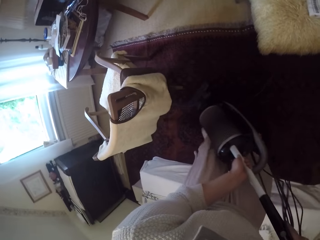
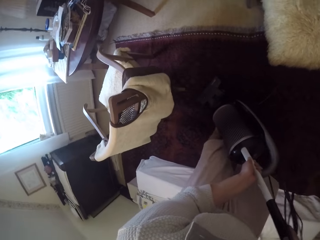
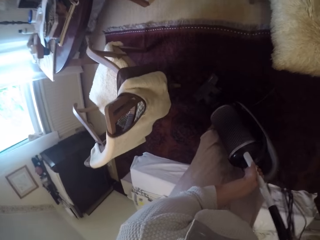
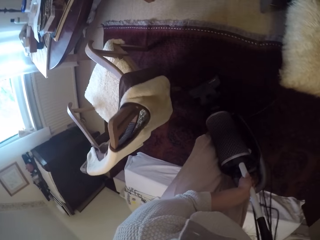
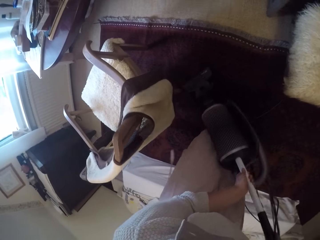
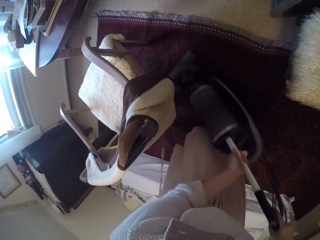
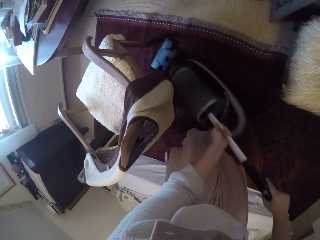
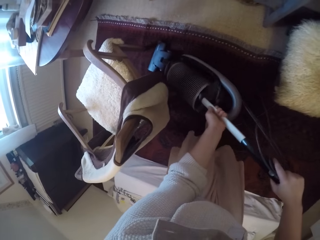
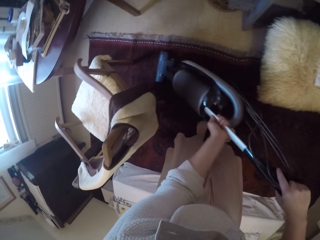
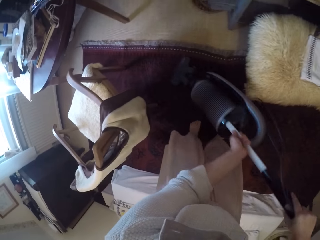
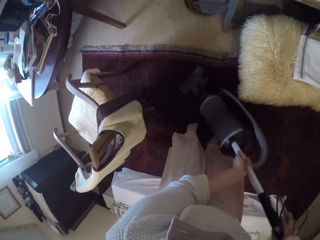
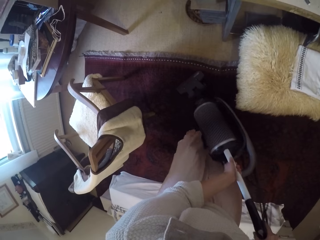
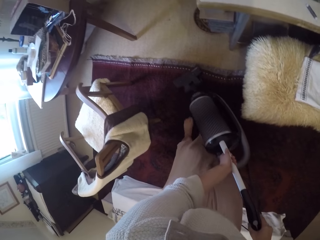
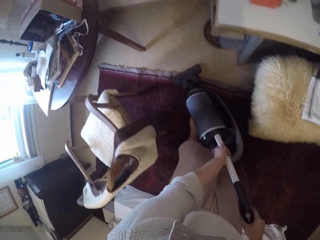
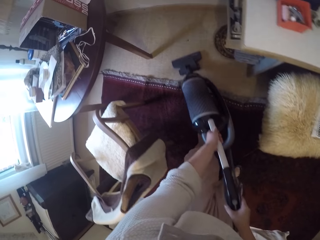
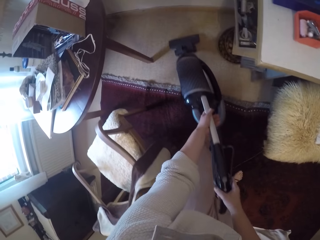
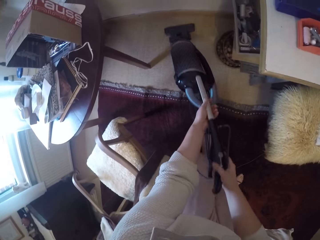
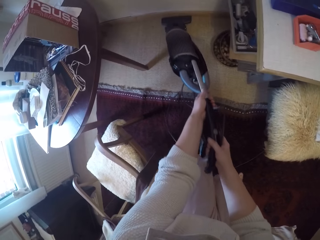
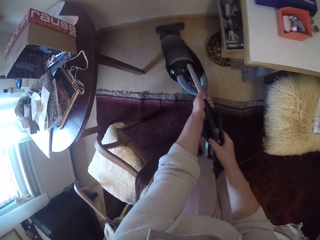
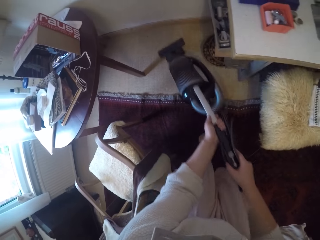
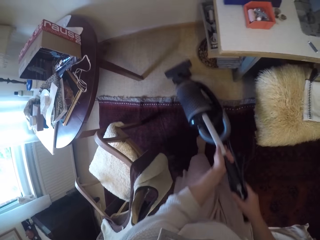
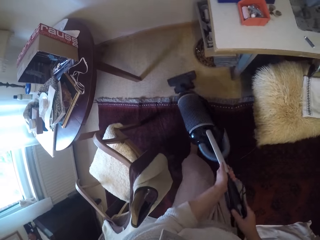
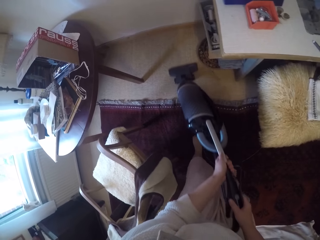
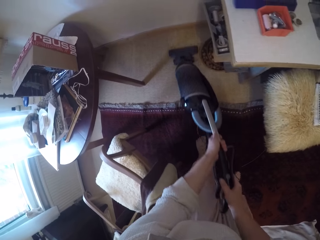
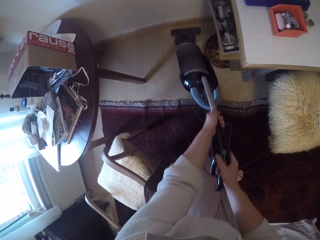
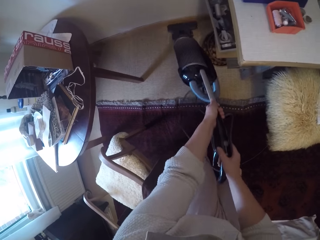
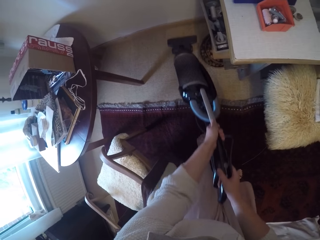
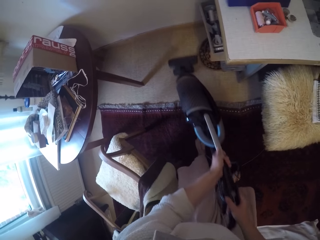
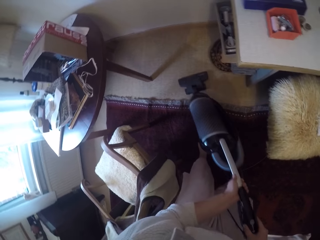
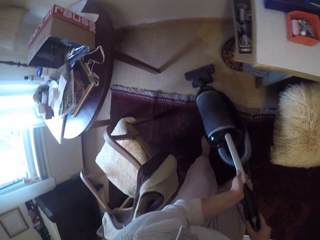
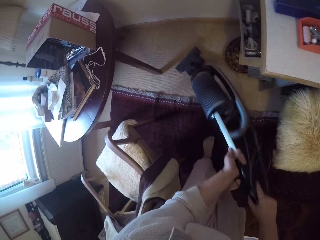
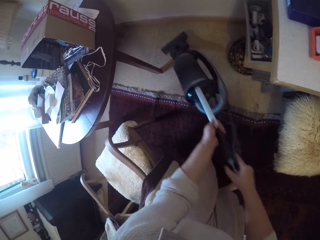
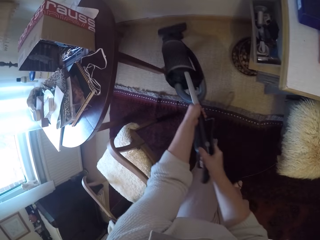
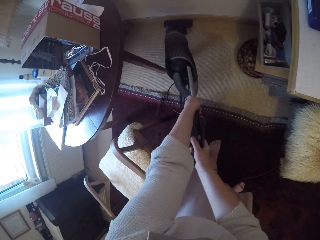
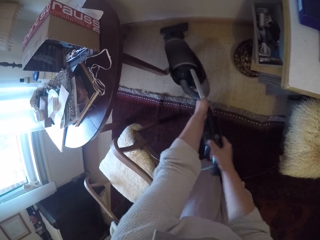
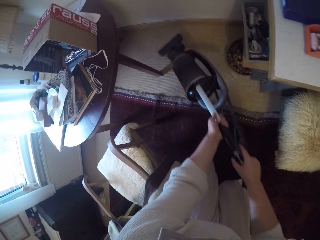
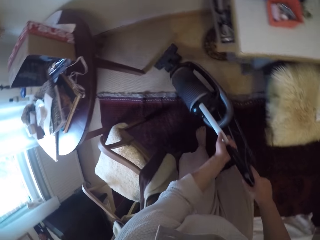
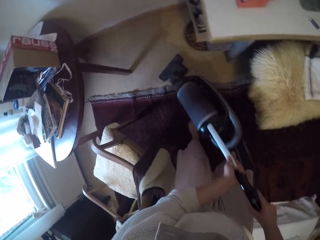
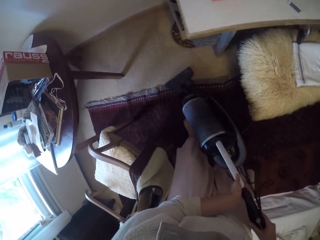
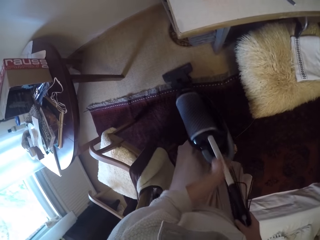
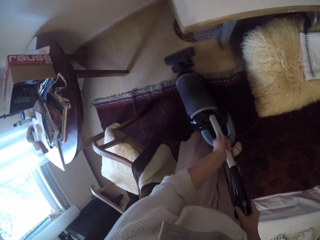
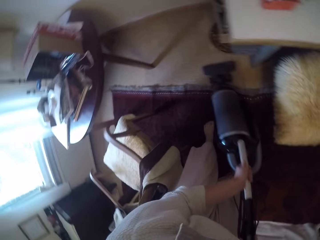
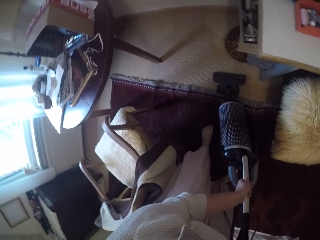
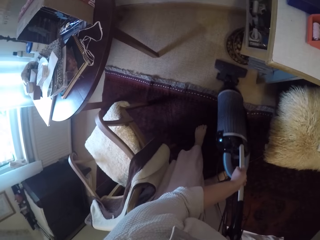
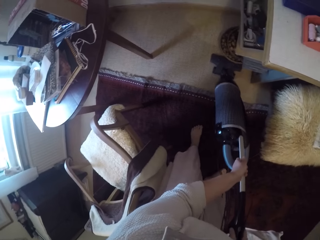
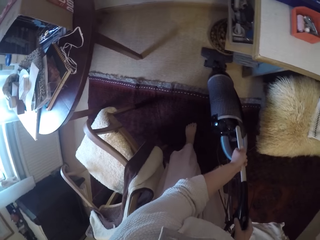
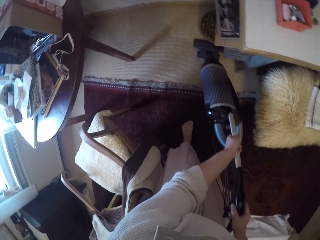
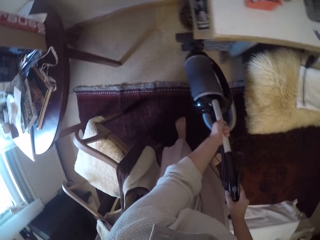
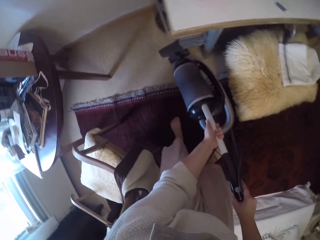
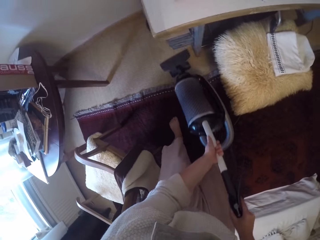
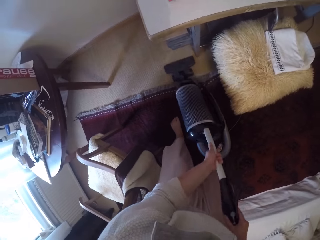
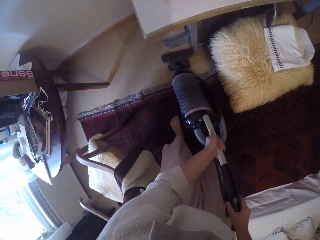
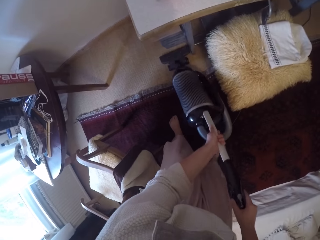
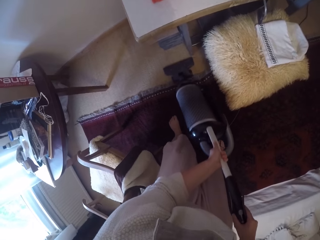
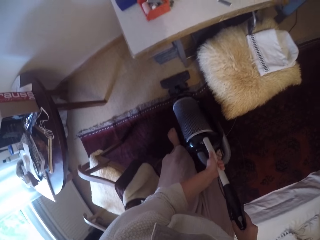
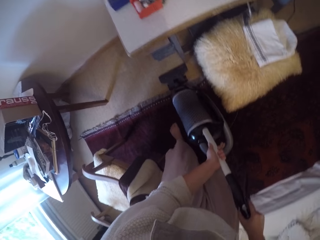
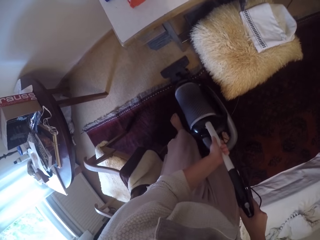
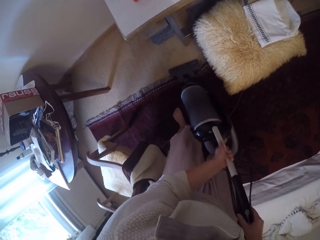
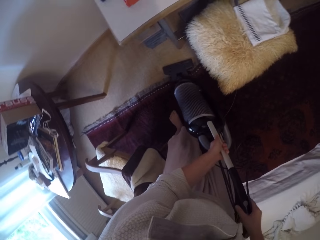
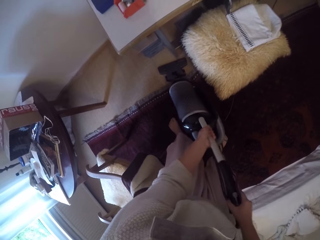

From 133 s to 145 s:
The camera wearer cleans the rug with the vacuum cleaner. They clean the floor with the vacuum cleaner. They push a cap on the floor with the vacuum cleaner.

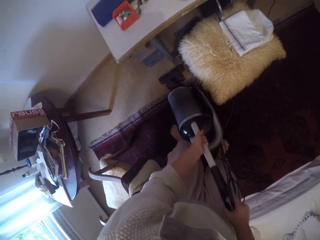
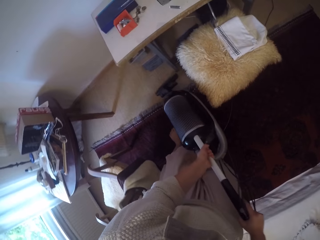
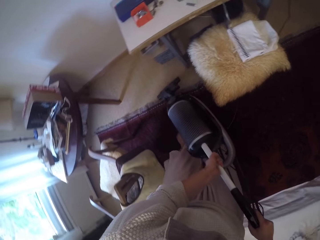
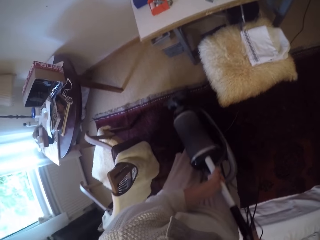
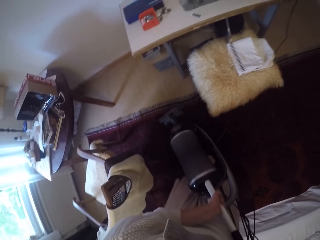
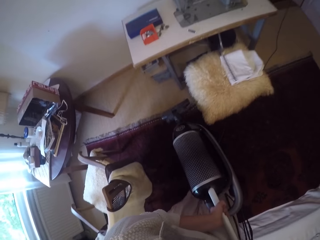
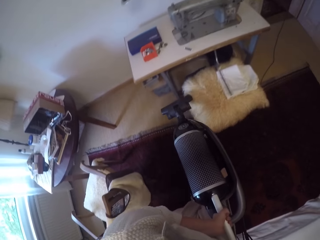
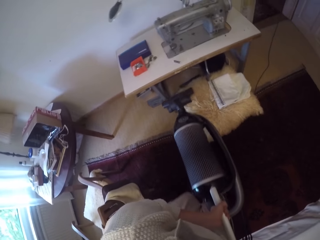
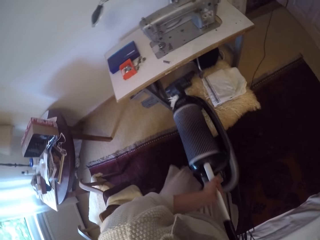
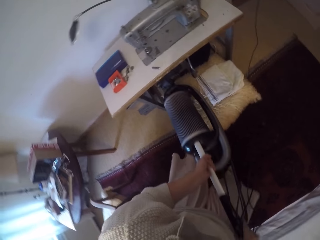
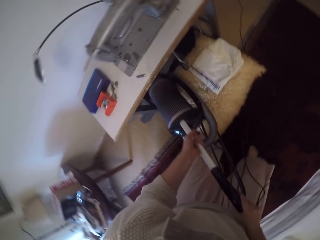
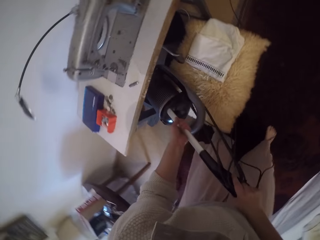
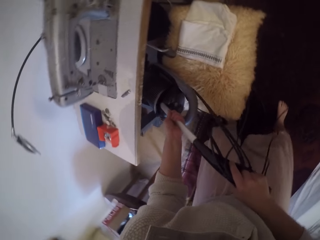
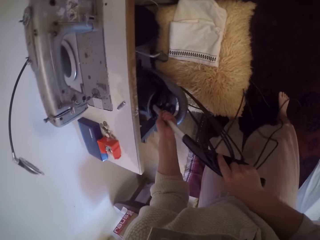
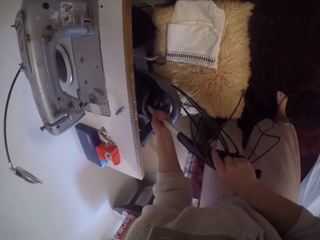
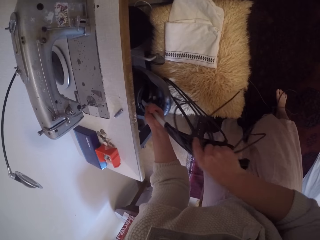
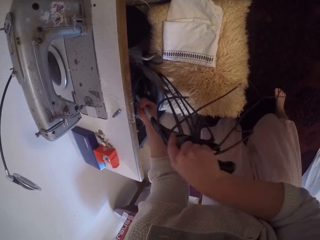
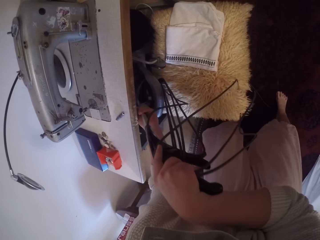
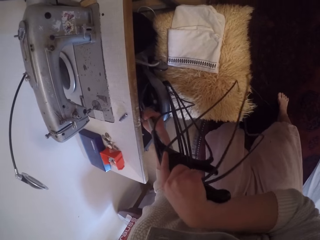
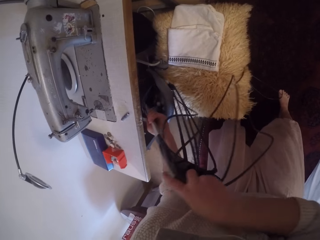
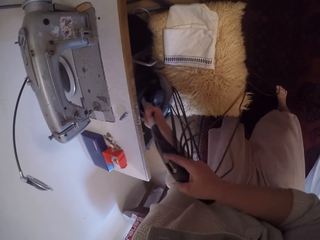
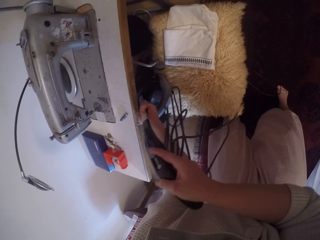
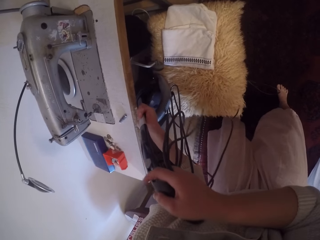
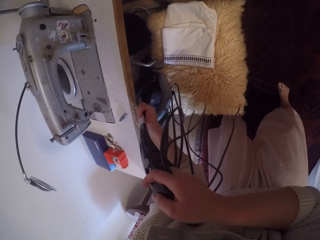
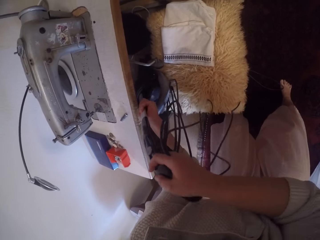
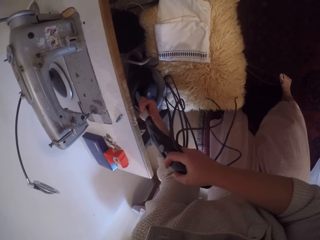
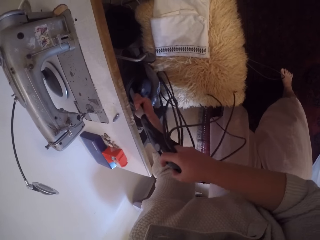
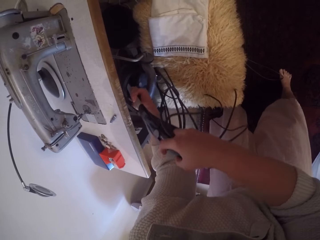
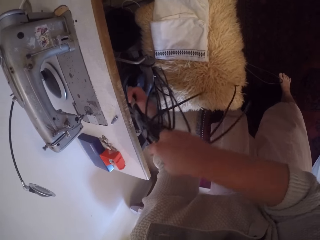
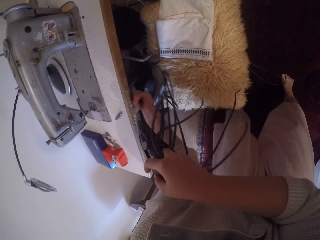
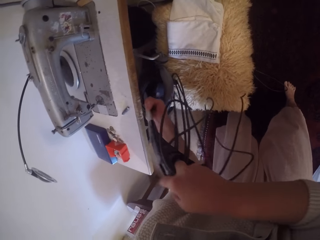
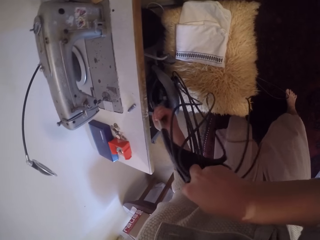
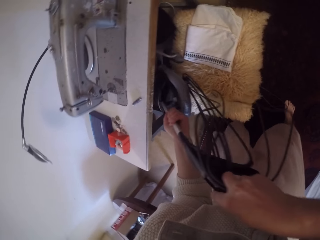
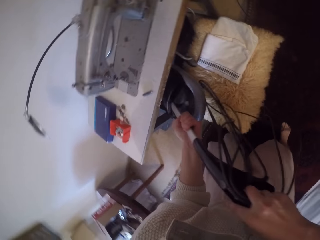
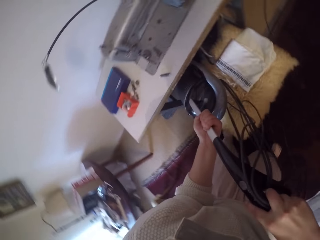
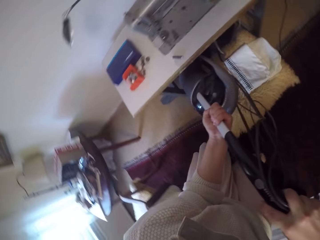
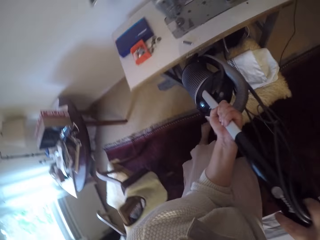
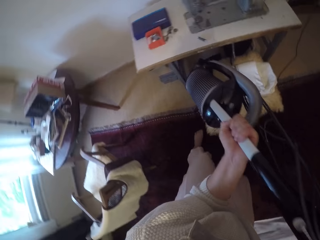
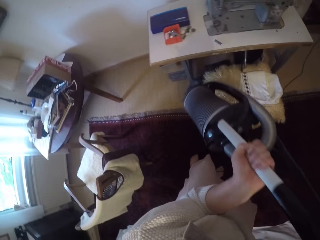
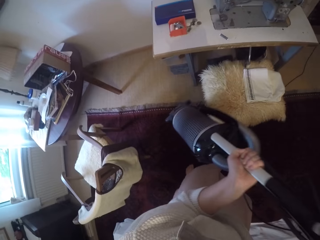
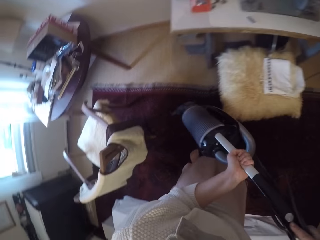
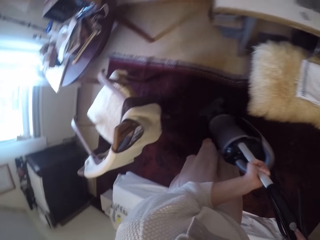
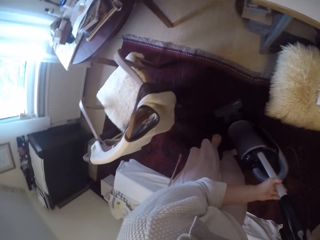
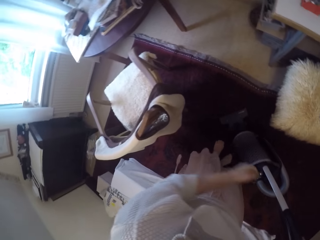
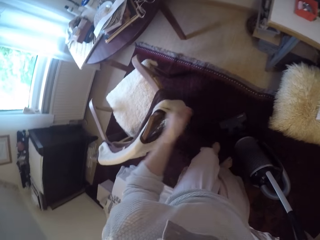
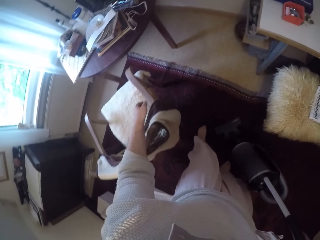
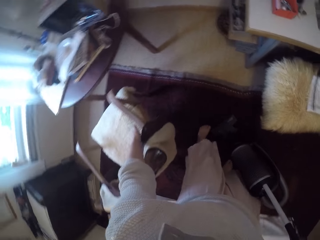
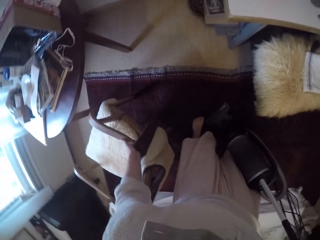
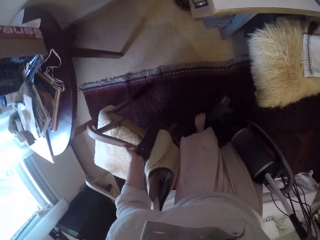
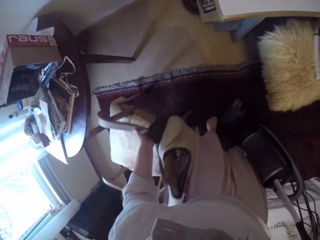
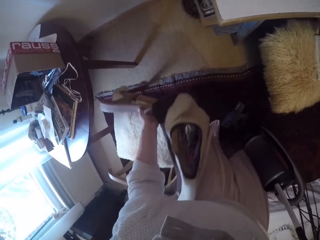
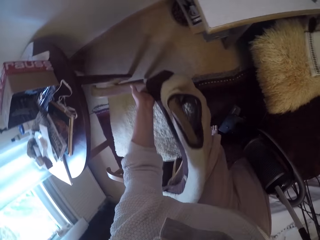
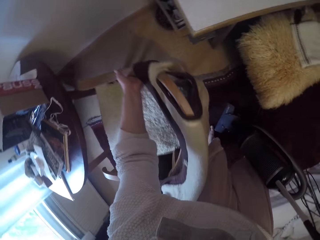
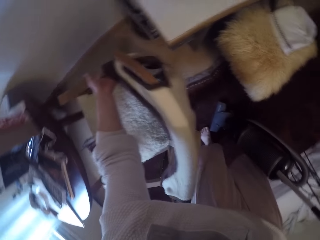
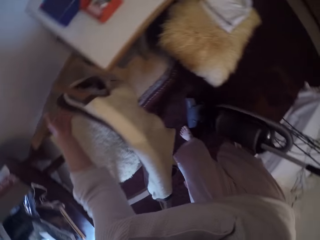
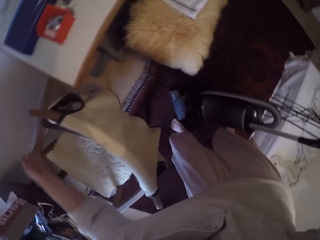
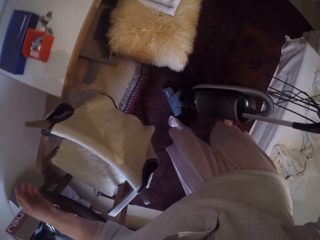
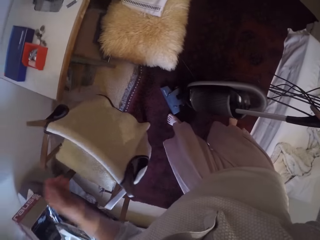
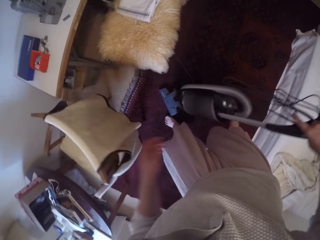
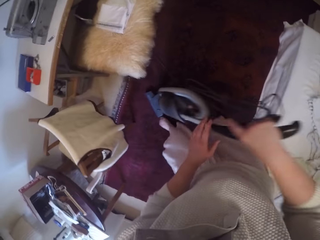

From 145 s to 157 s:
The camera wearer lifts the vacuum cleaner from the floor over the chair of a sewing machine. She puts the vacuum cleaner under the sewing machine. She cleans the floor with the vacuum cleaner. She lifts the vacuum cleaner from under the sewing machine over the chair of the sewing machine. She puts the vacuum cleaner on the rug. She moves the wooden chair back beside the table with her left hand.
